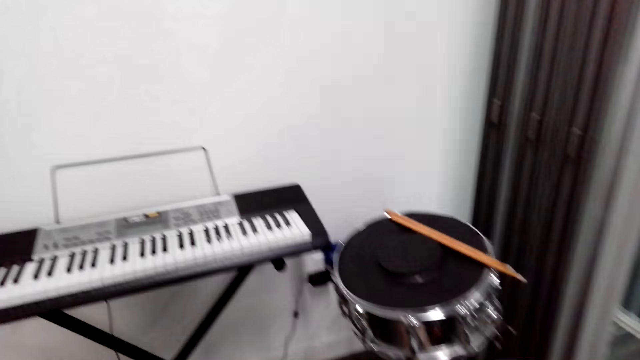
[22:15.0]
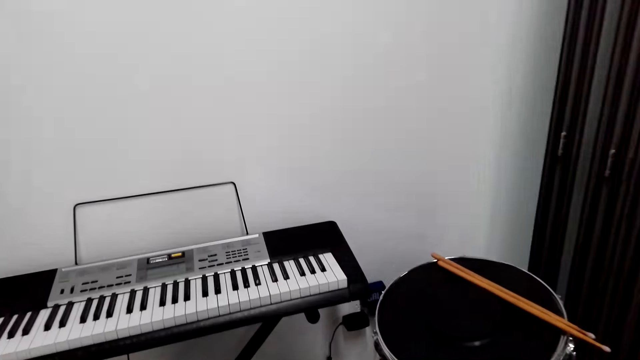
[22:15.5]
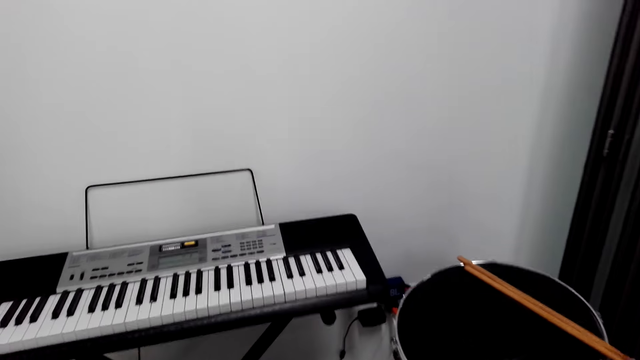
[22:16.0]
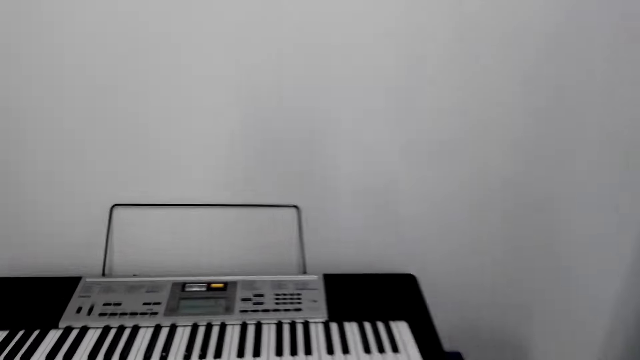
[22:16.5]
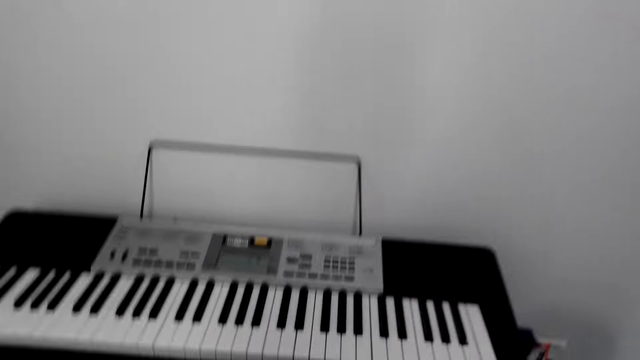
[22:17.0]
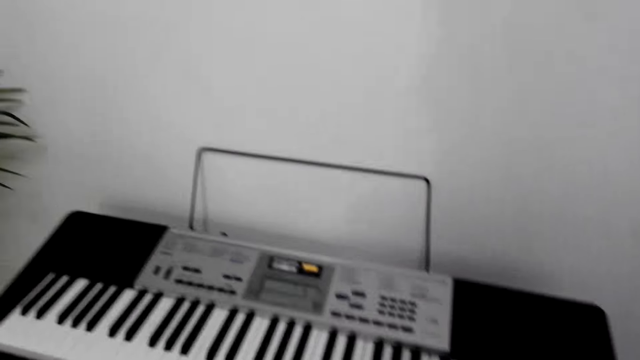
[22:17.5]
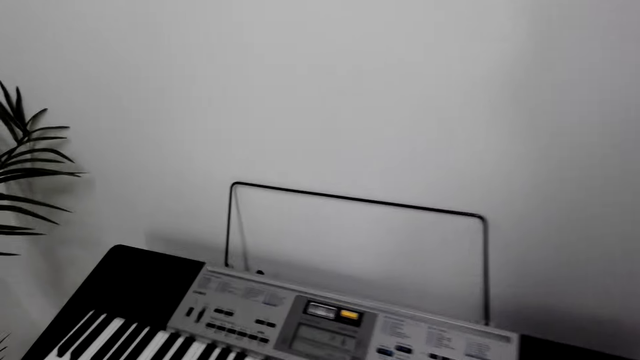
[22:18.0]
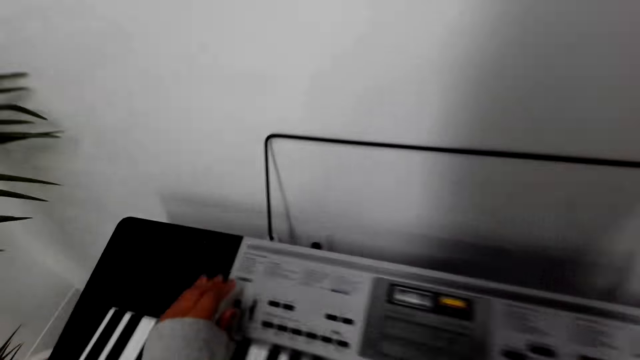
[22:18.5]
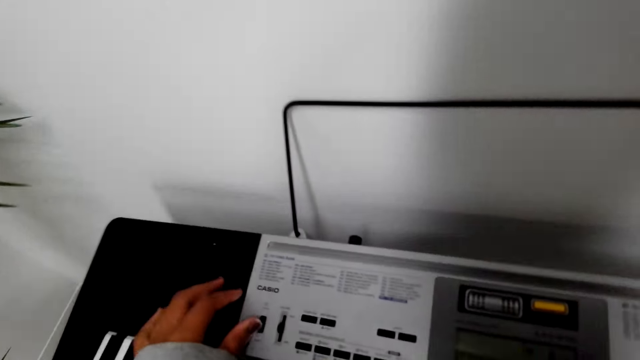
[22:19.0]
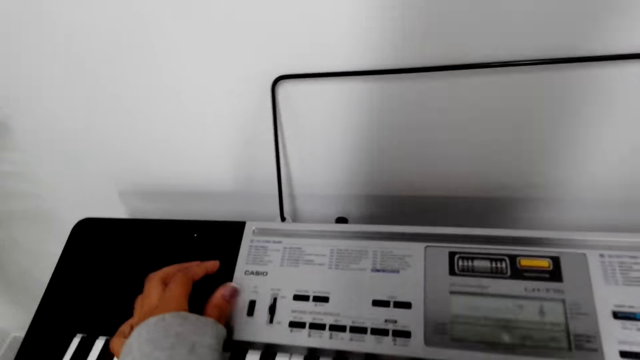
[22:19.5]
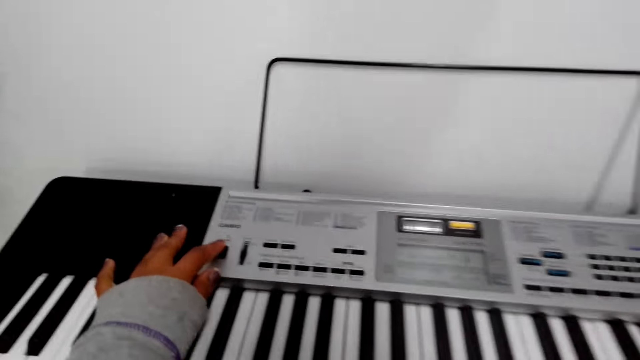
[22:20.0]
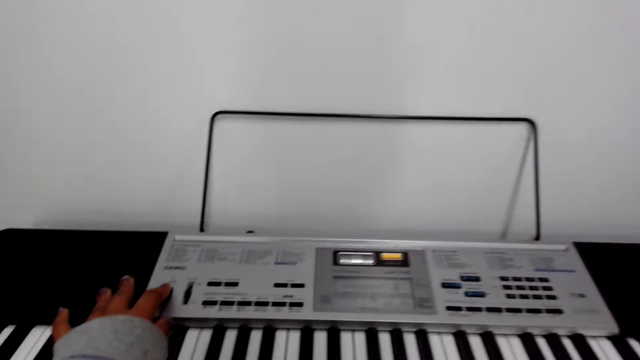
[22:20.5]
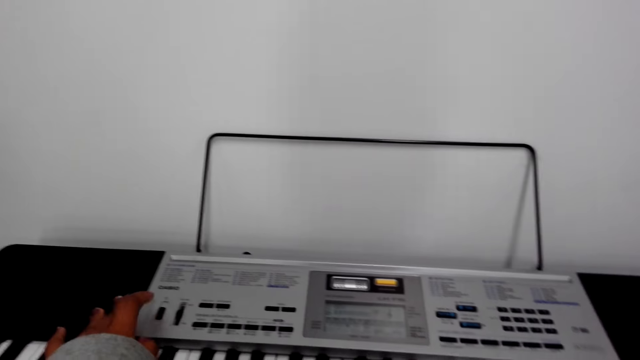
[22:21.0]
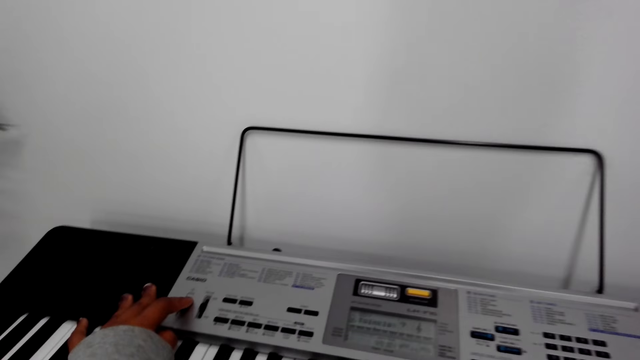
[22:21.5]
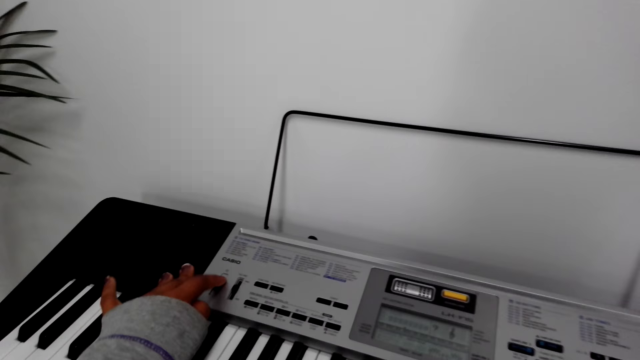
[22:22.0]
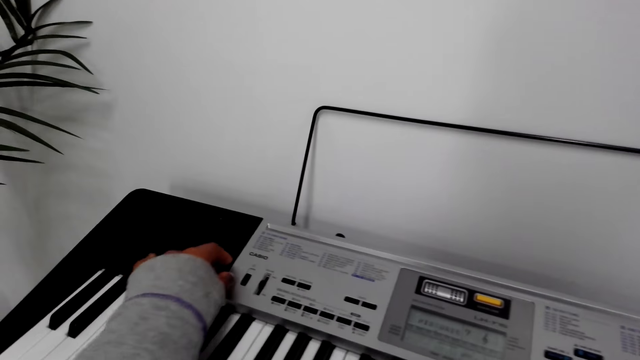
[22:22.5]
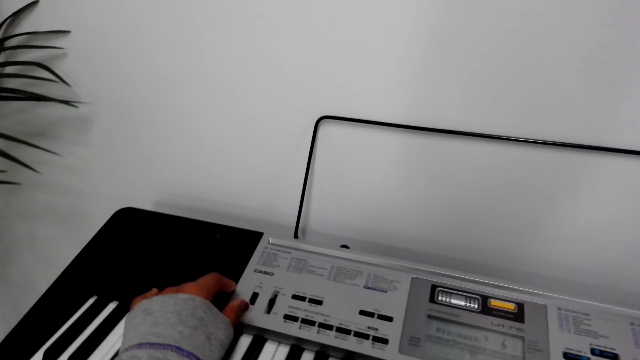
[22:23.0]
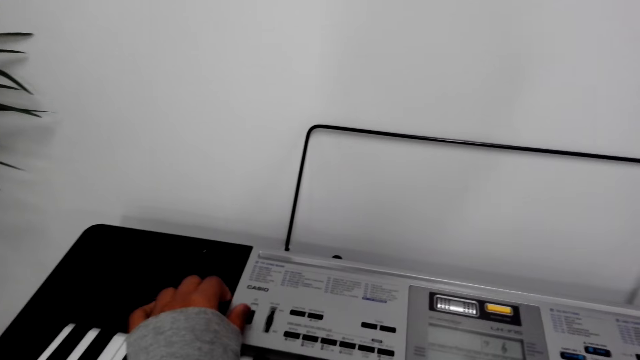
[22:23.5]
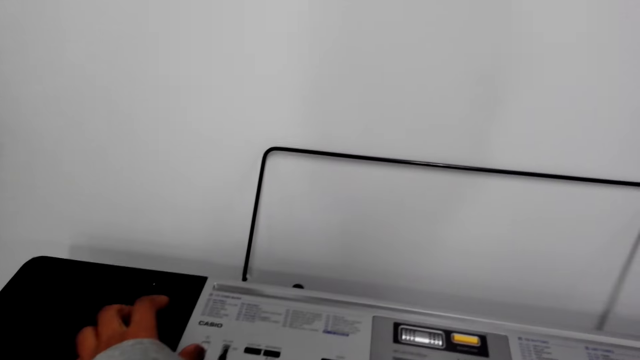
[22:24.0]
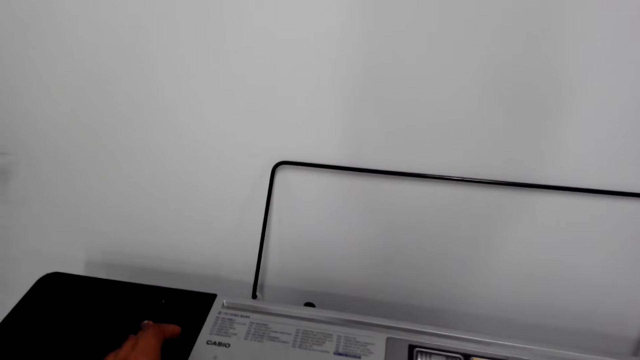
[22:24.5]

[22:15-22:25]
The camera wearer walks around the room to the keyboard. She scrolls a keyboard knob with her left hand.

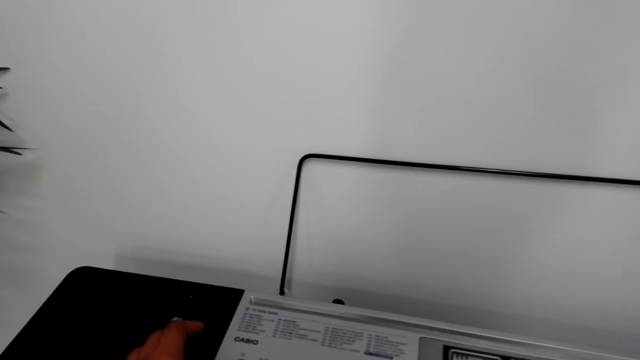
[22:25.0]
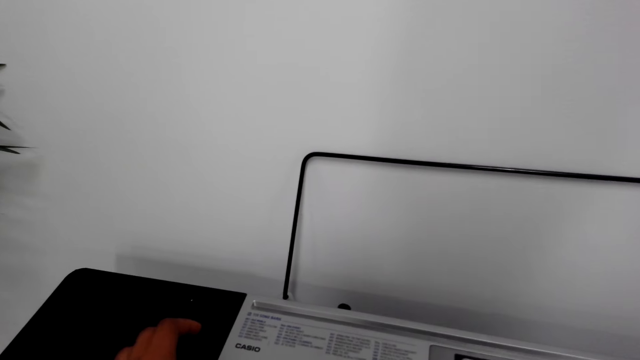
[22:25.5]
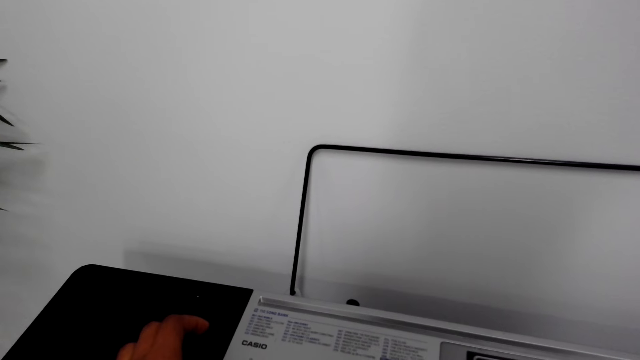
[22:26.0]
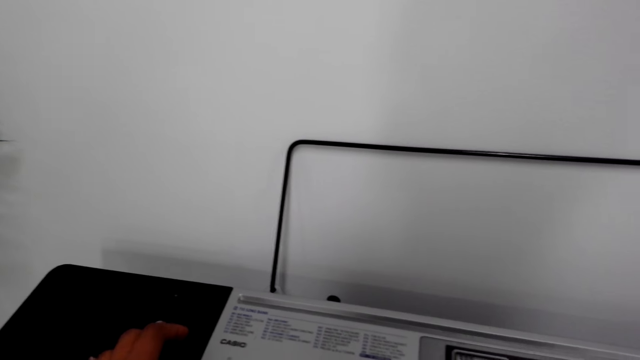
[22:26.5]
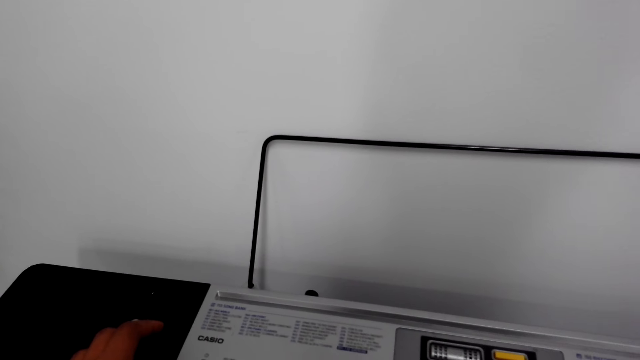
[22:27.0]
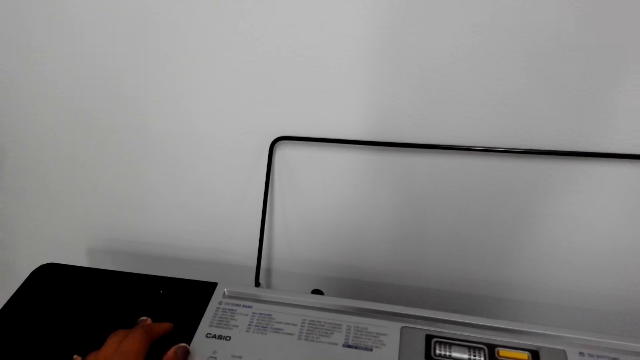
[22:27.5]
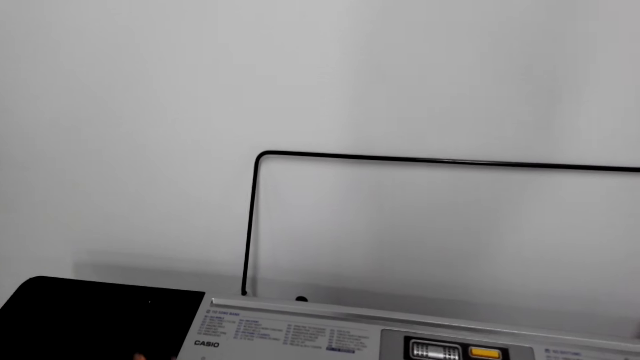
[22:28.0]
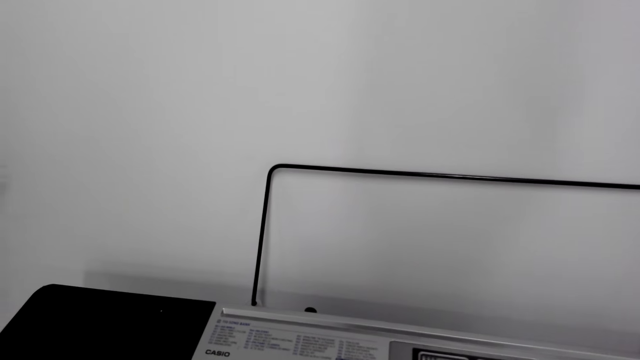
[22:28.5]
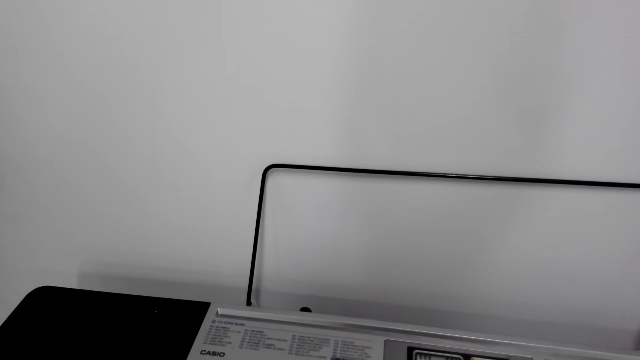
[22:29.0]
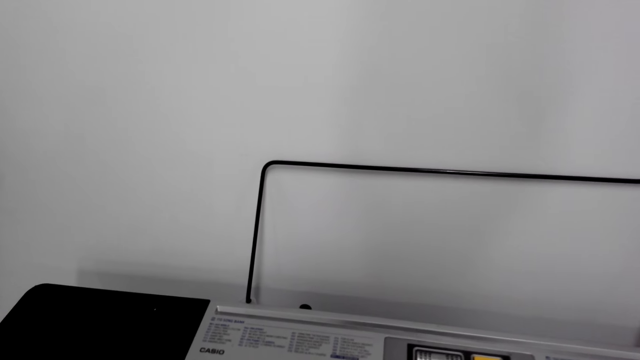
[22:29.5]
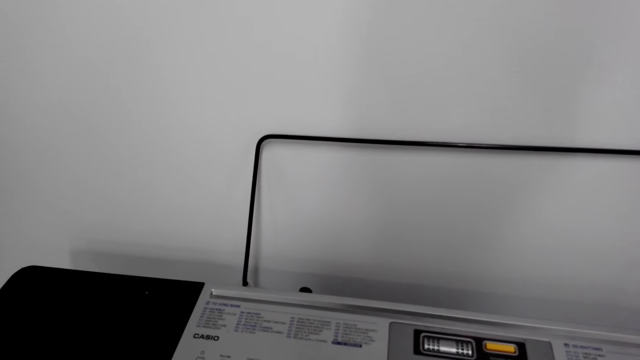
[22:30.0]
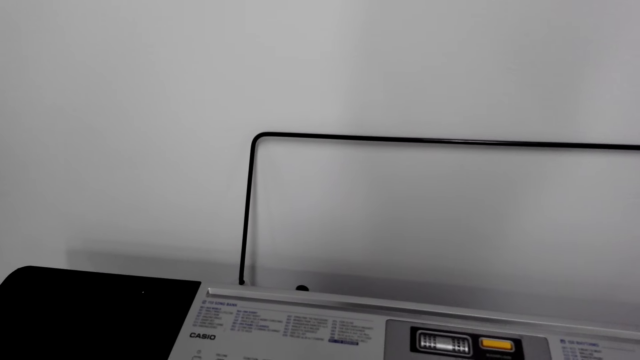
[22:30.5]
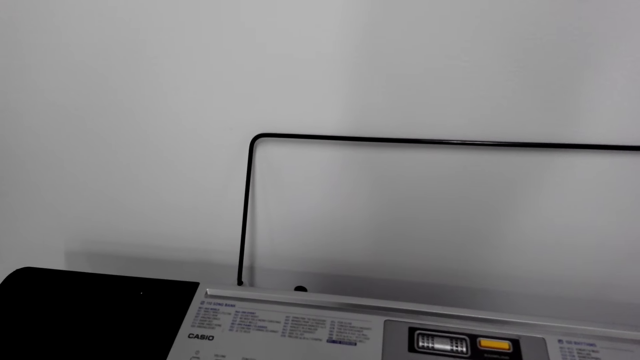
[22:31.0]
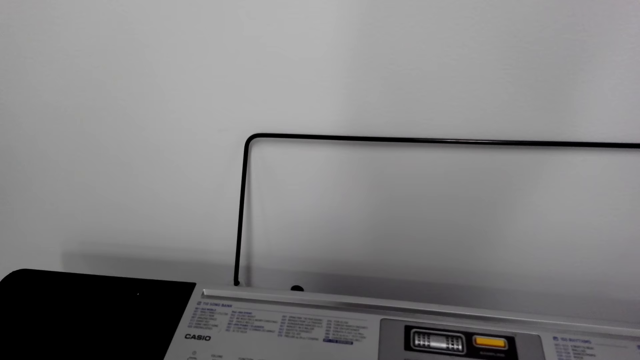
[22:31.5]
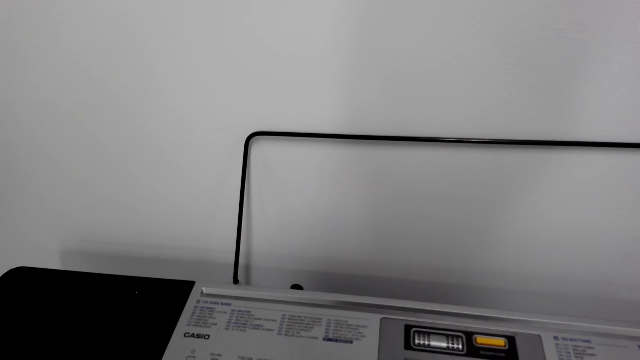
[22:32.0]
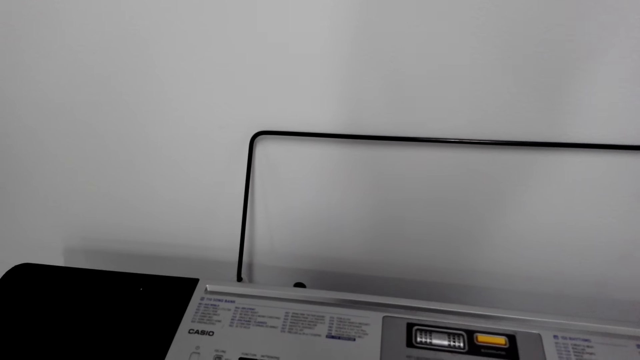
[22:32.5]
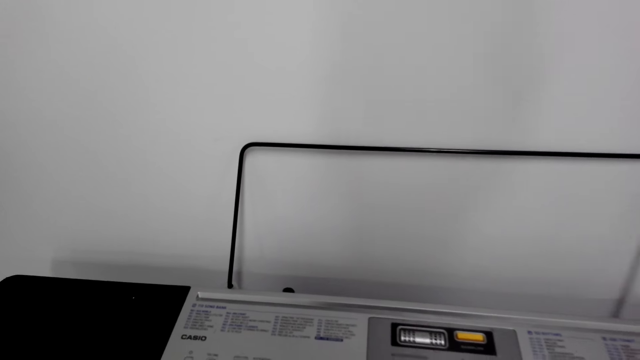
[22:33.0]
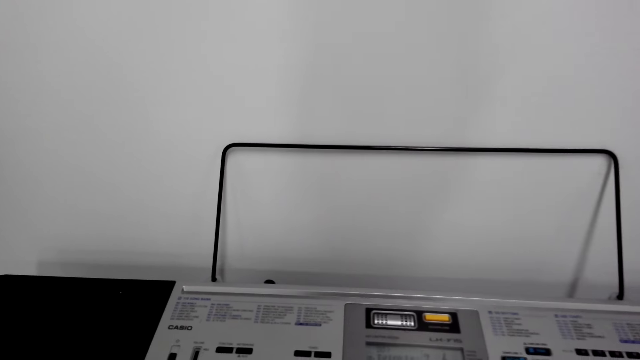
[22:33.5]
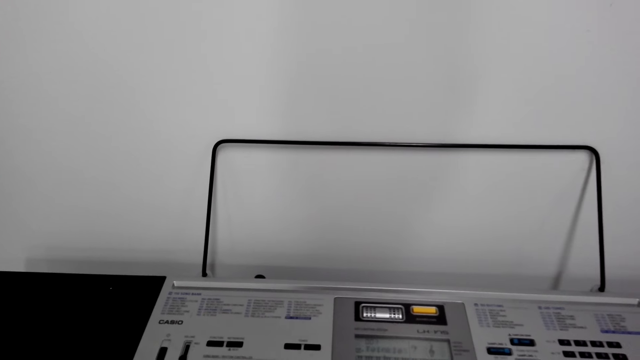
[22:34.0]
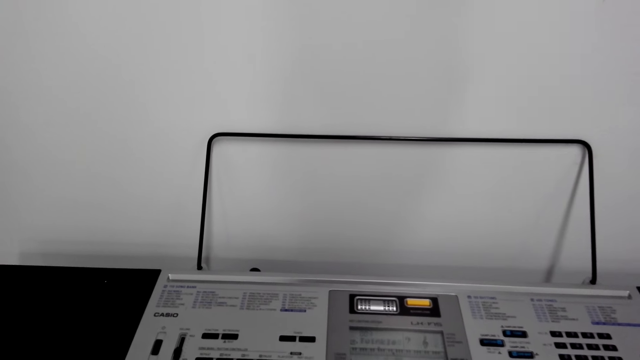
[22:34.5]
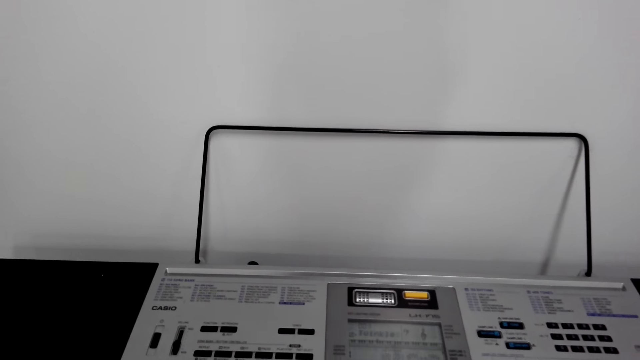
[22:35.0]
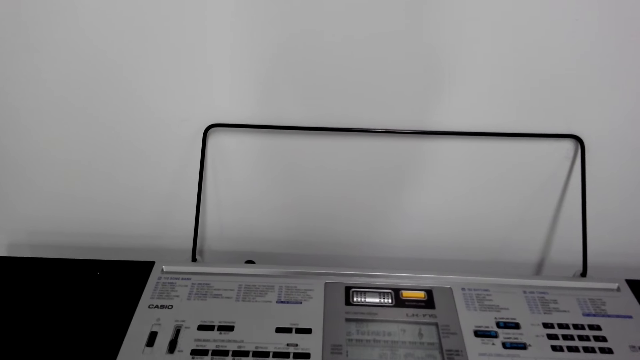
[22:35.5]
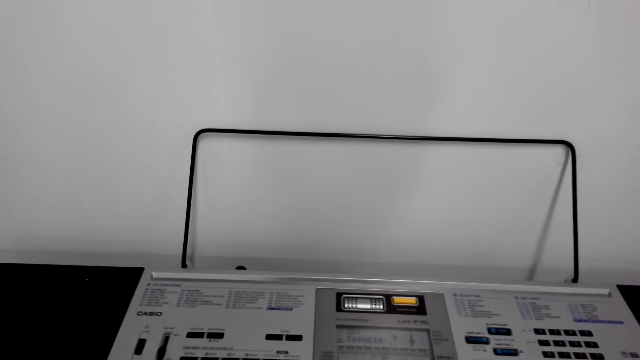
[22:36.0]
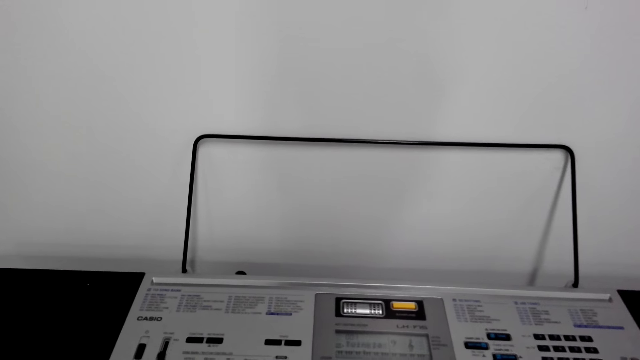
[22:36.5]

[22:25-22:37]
The camera wearer looks around the keyboard. They play the keyboard.
